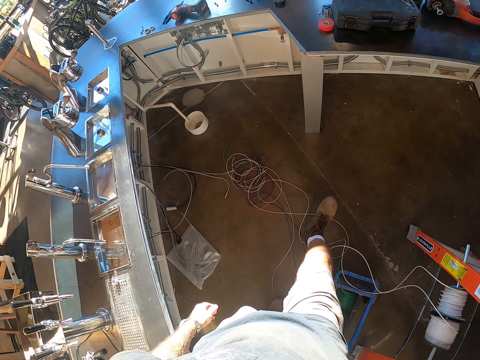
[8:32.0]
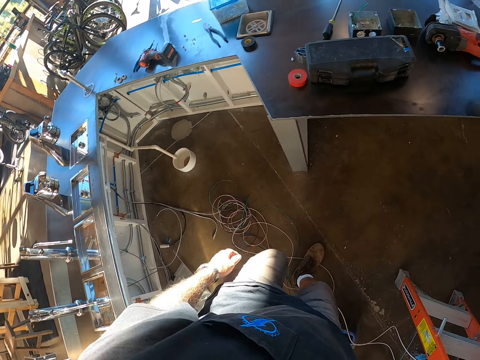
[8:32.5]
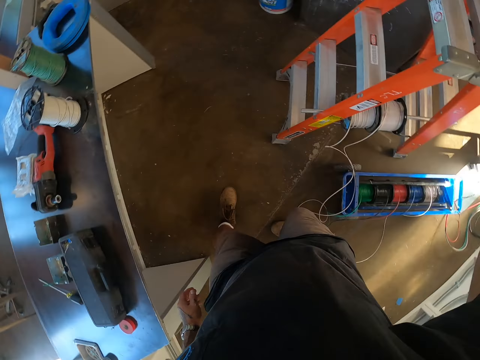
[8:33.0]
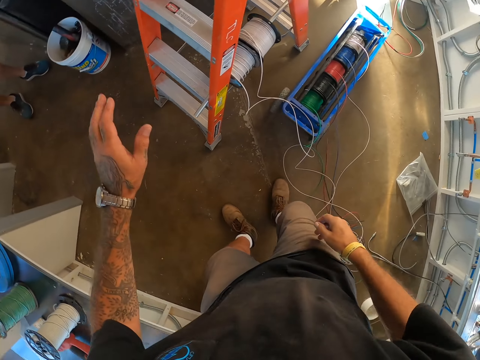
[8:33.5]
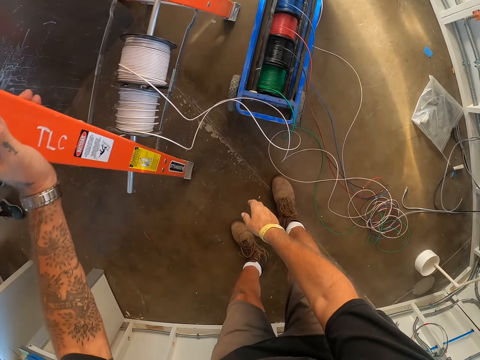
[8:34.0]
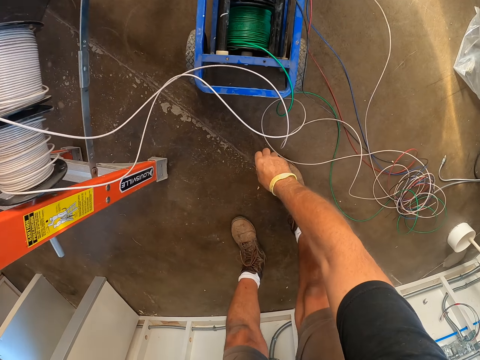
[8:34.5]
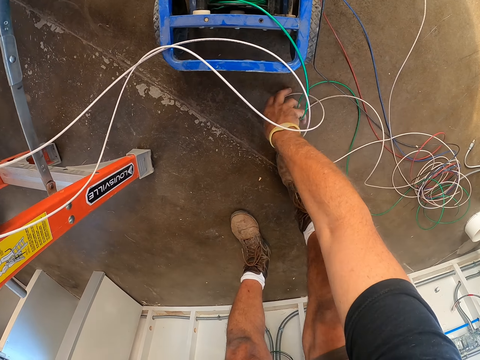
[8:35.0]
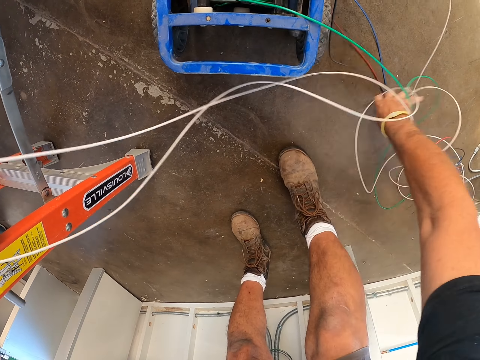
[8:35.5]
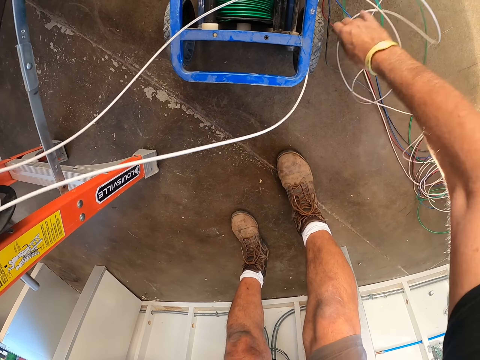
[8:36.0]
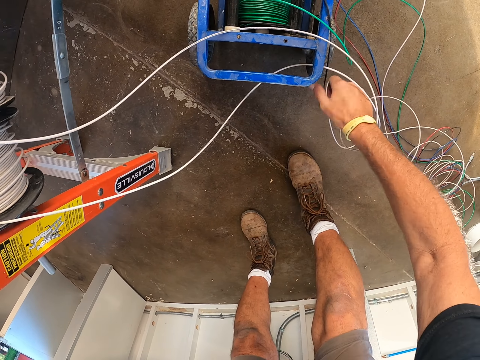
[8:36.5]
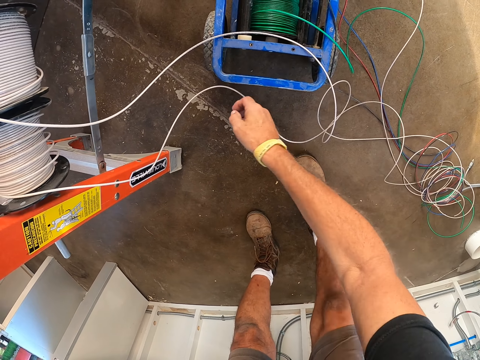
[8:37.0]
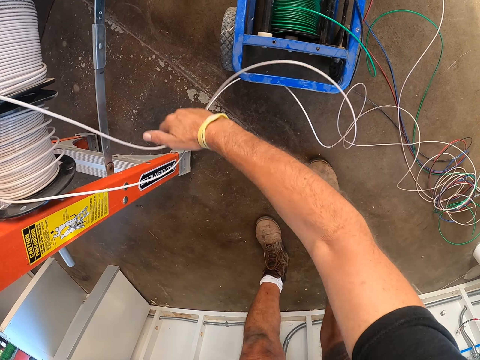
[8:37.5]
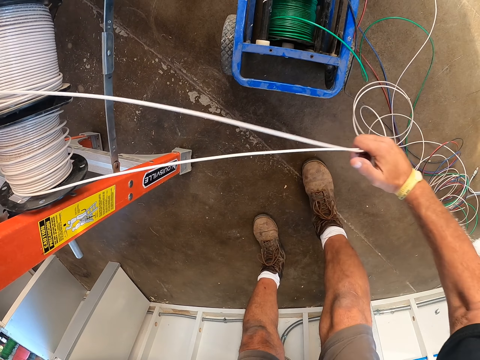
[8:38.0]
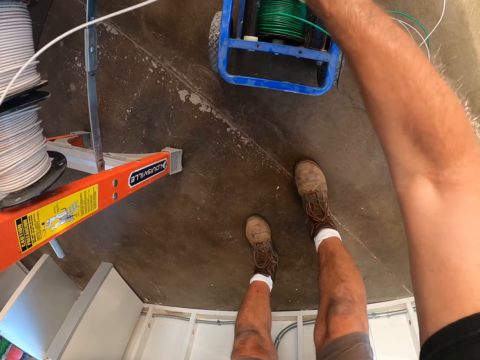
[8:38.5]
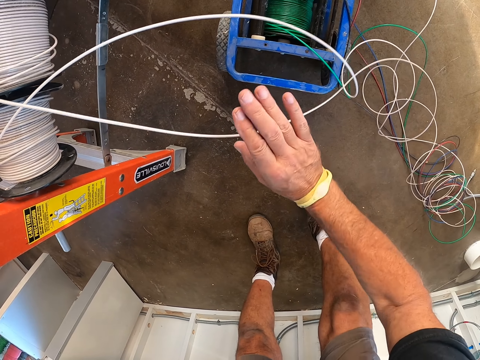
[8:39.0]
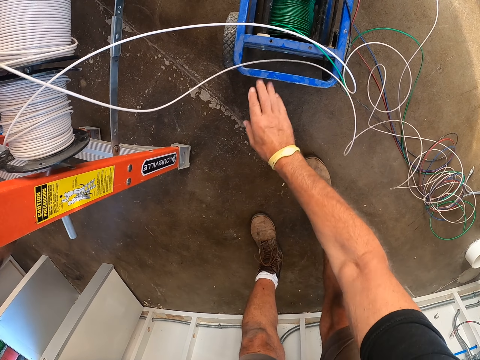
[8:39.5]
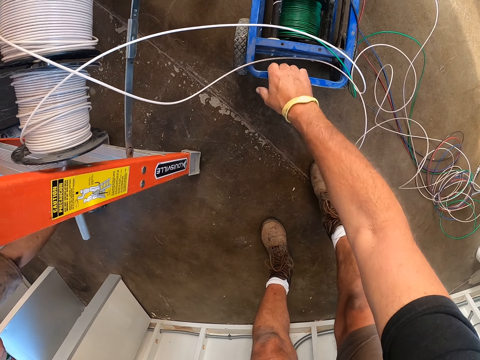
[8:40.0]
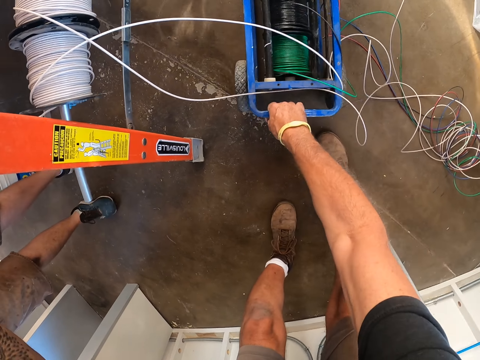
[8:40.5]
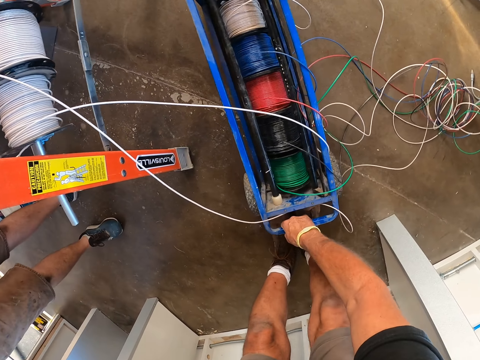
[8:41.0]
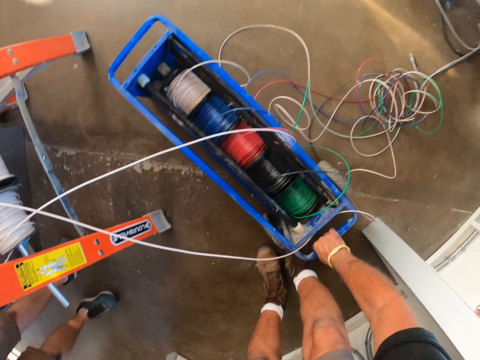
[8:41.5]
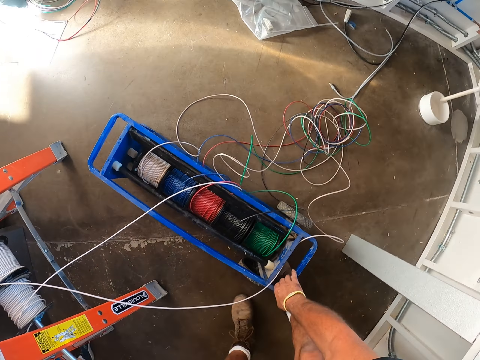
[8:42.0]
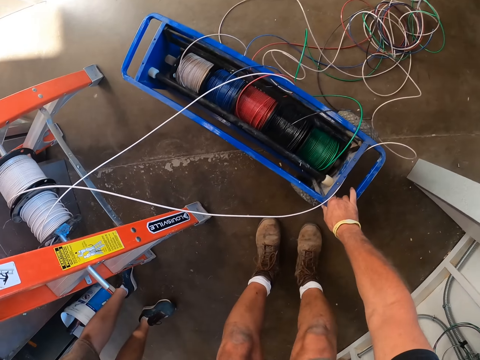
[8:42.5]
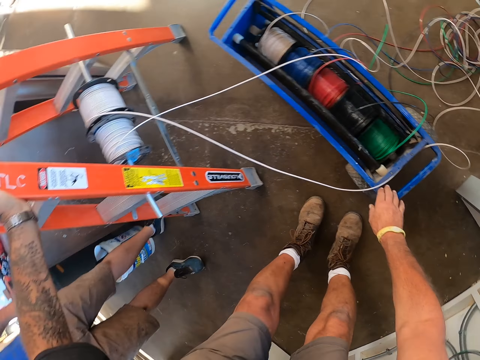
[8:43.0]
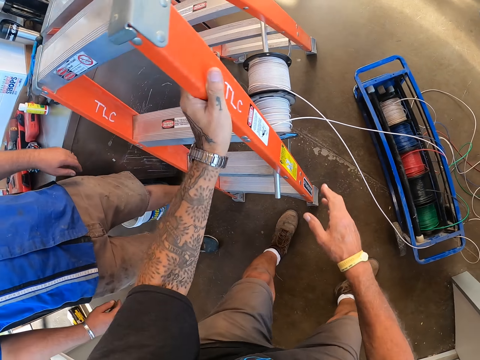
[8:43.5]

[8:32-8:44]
The camera wearer walks towards the cable. He turns to the other side. He puts his hand on the ladder. He holds the cables. He moves the cables. He pulls the cables. He pulls the cable holder.

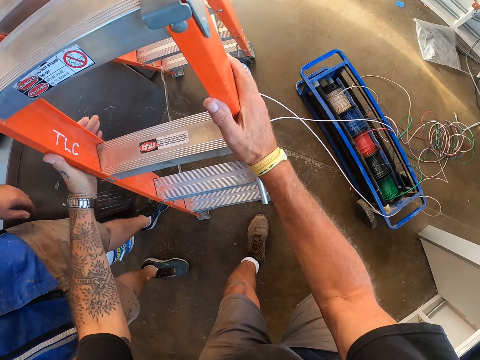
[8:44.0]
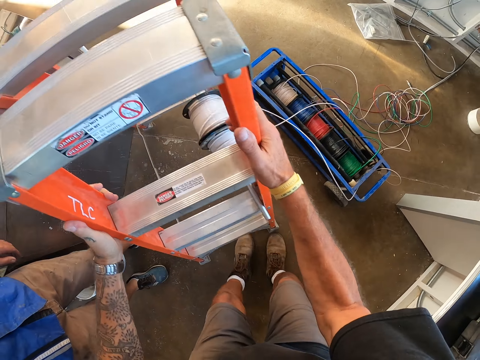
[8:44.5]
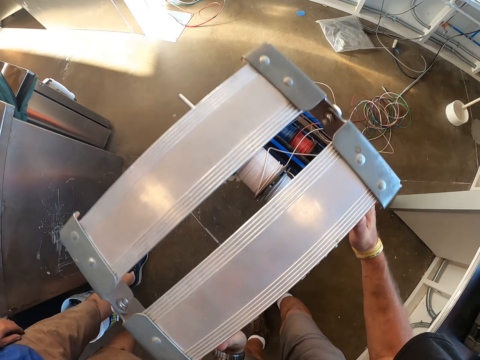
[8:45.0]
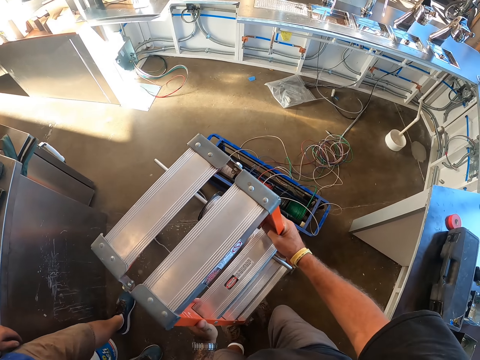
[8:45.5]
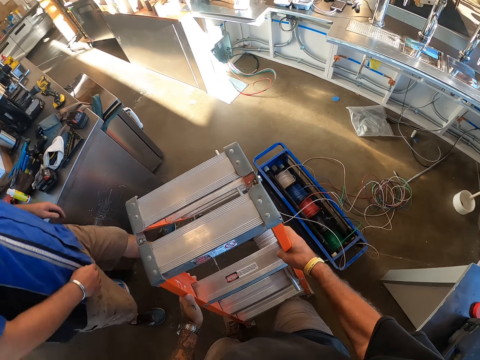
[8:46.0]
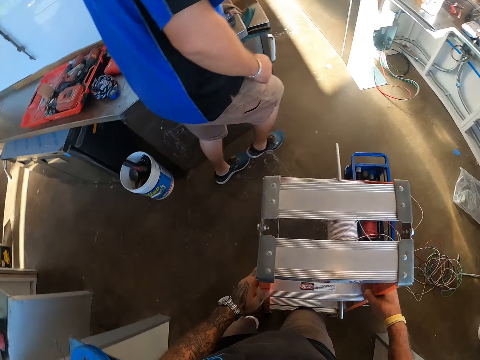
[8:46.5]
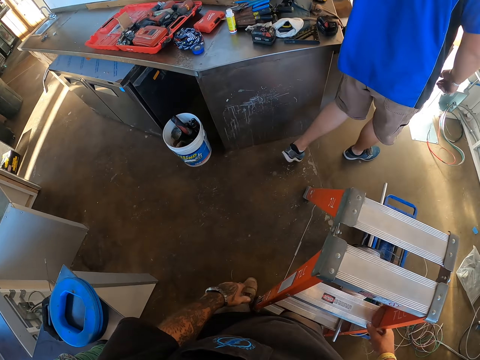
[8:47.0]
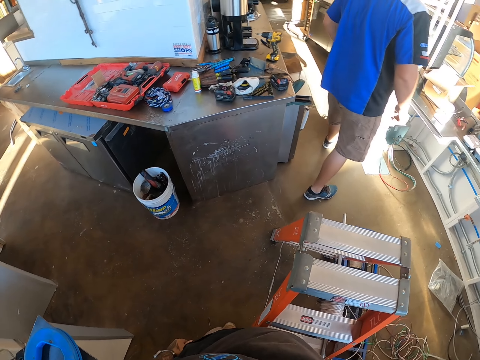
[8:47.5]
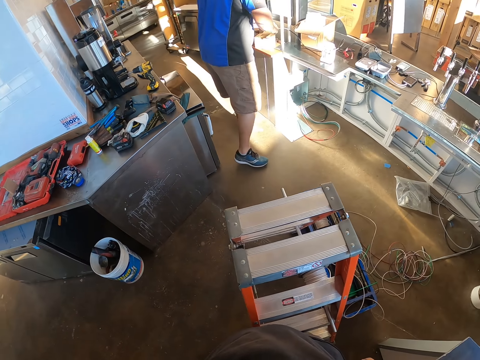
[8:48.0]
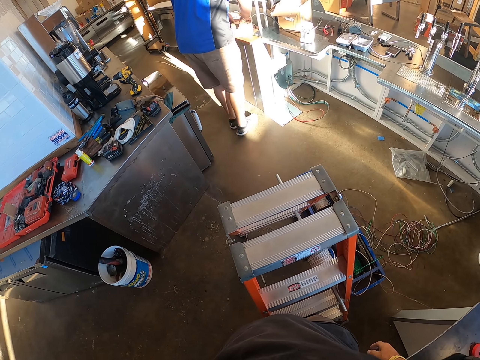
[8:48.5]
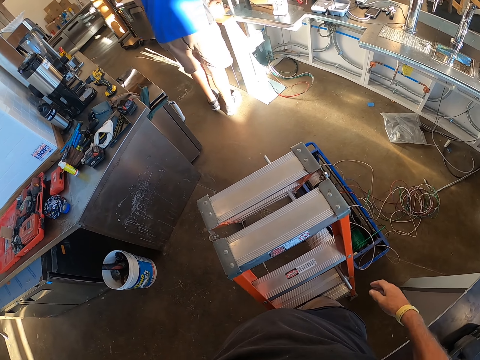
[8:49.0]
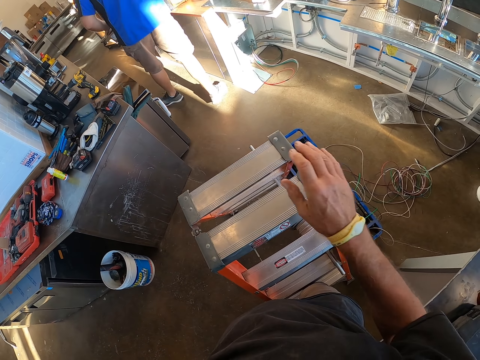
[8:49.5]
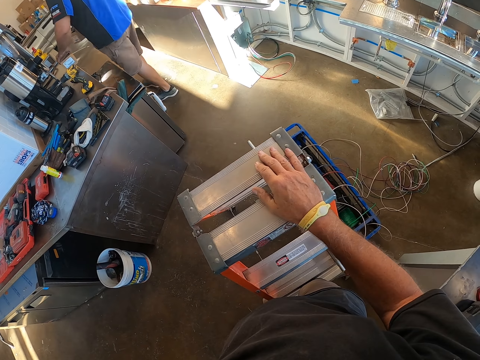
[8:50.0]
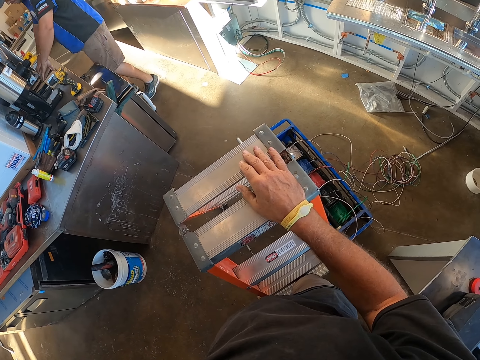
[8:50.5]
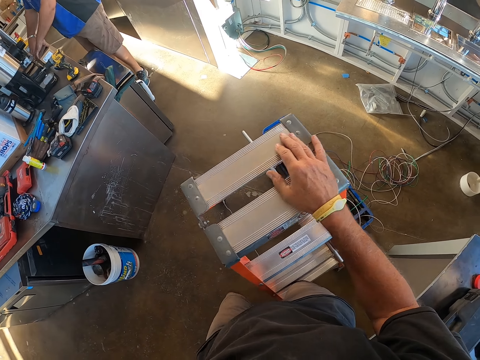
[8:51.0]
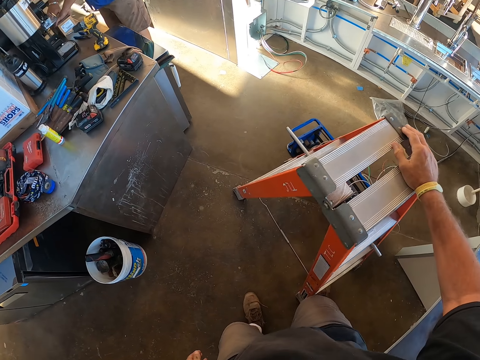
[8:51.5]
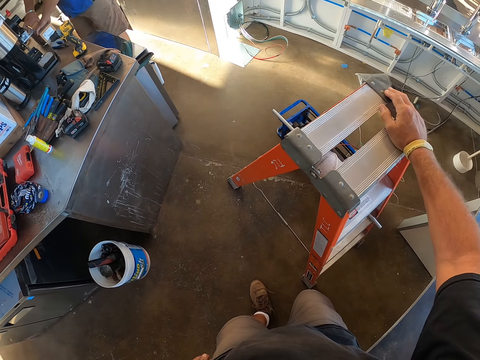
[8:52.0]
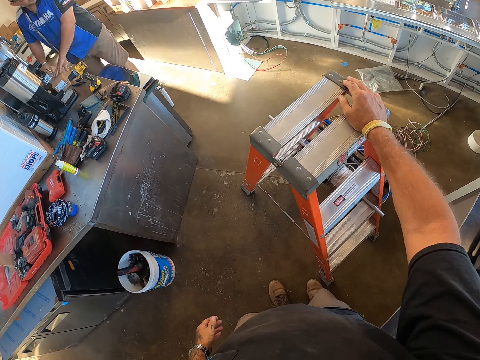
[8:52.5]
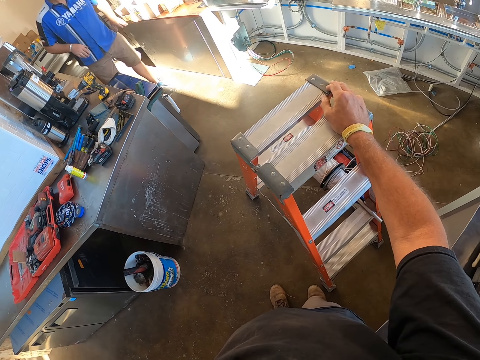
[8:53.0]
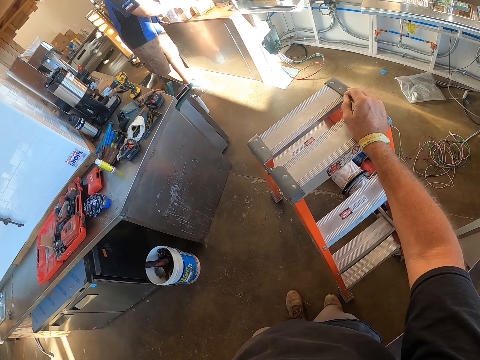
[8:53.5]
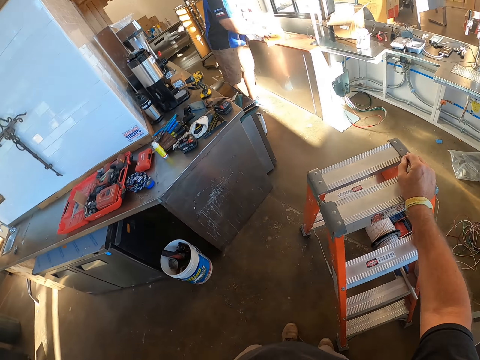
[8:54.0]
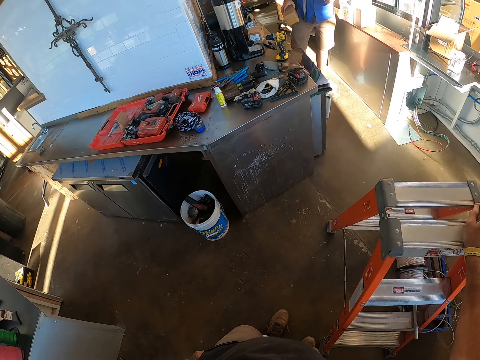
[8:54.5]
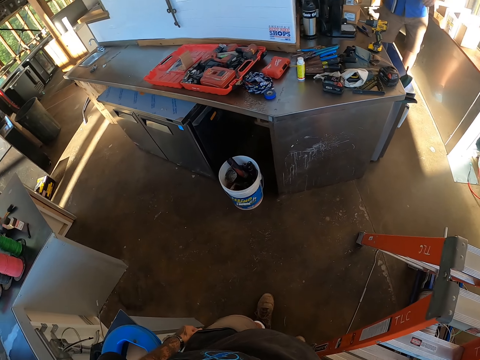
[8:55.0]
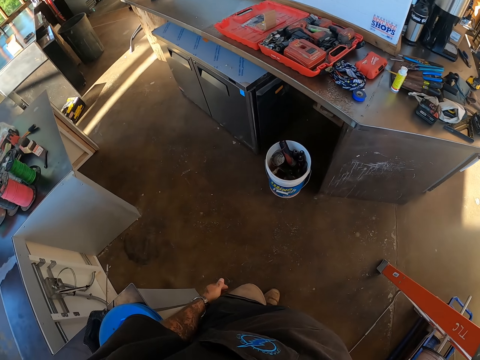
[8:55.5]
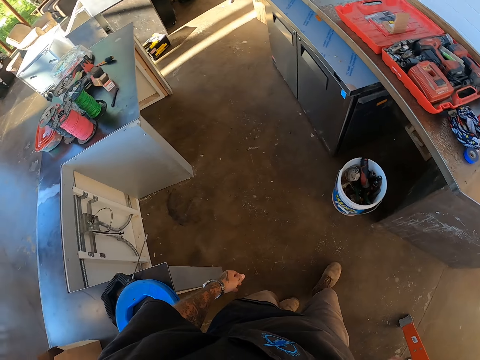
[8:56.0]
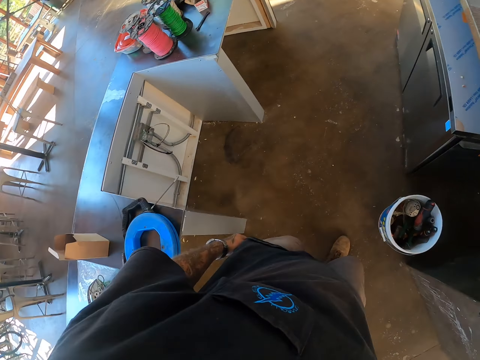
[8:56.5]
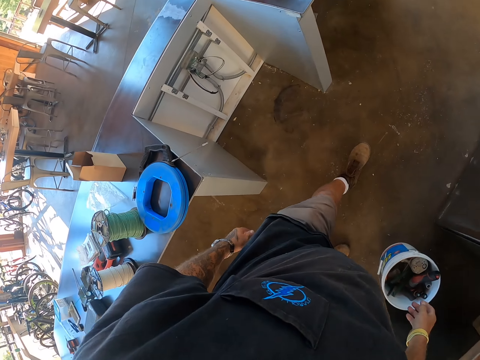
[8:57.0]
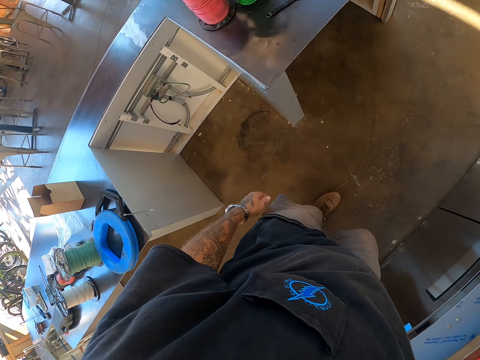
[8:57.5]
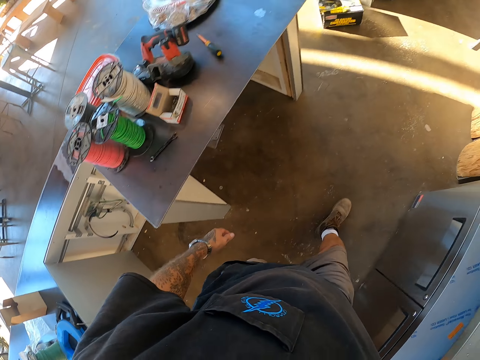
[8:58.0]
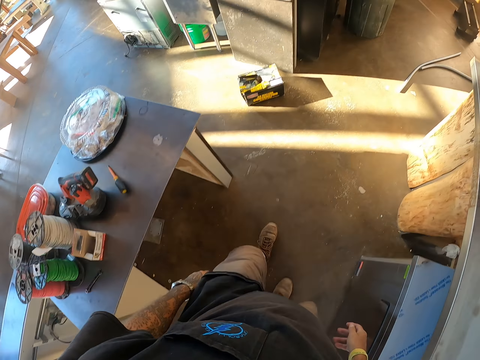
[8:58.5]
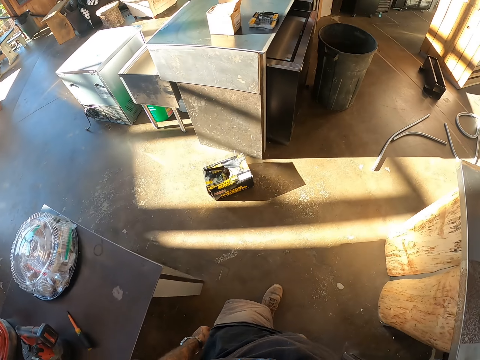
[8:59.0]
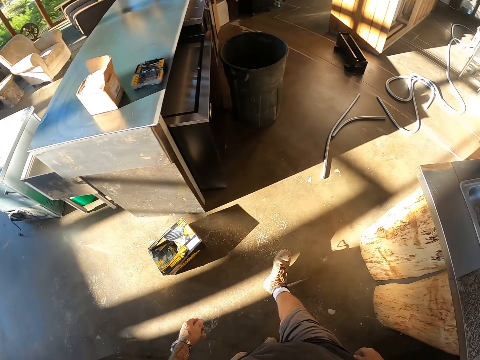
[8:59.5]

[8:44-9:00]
The camera wearer pulls a ladder. He moves the ladder. A man walks beside the ladder. The camera wearer looks around. The man stands beside the table. The man puts items on the other table. The camera wearer puts his hand on the ladder. The man moves the box. The camera wearer moves around. The man picks up the box and puts the box on the table. The camera wearer looks around. He walks away from the ladder.
